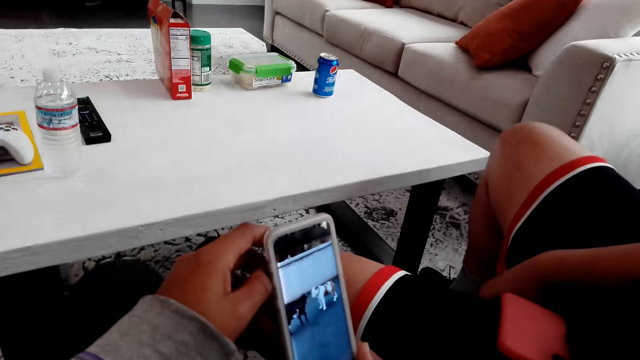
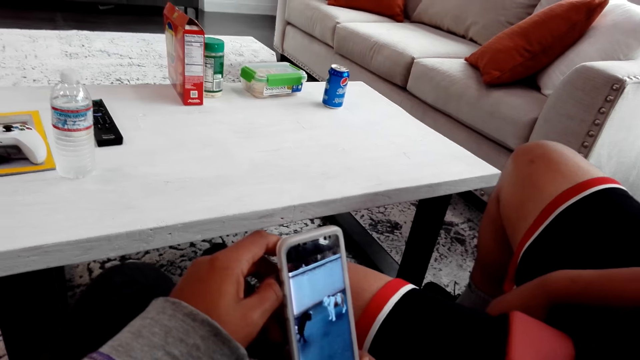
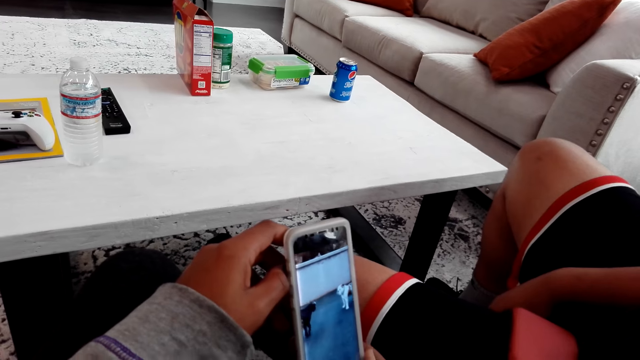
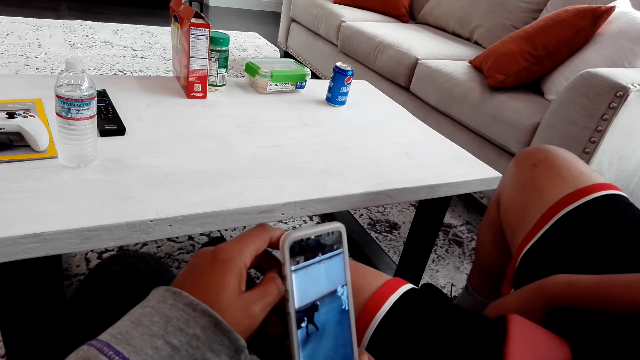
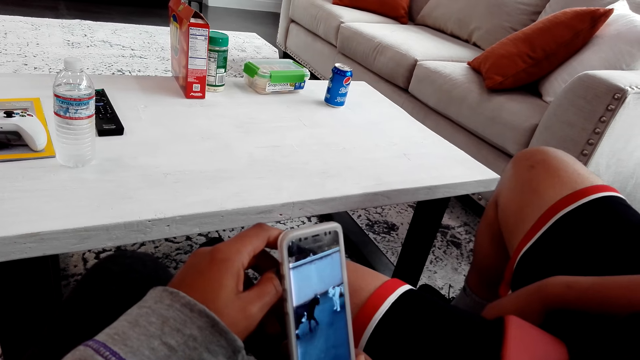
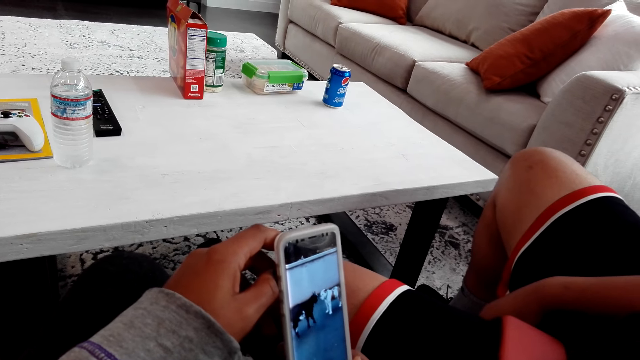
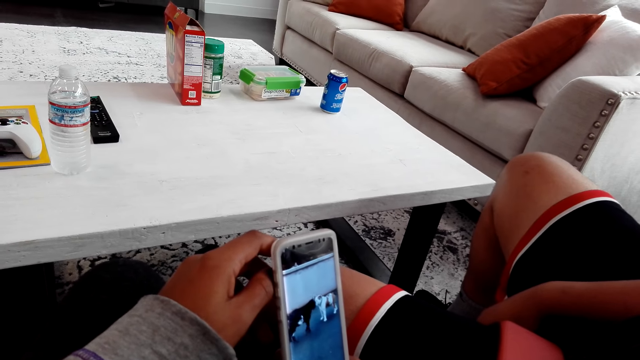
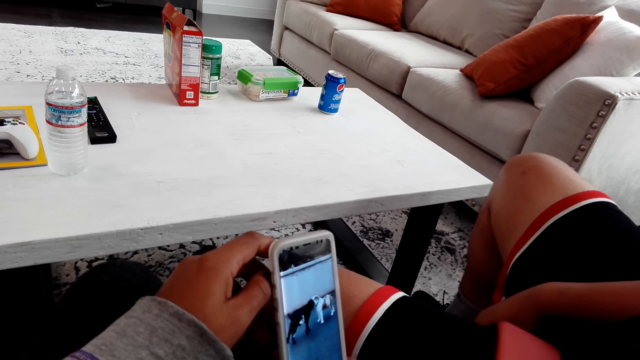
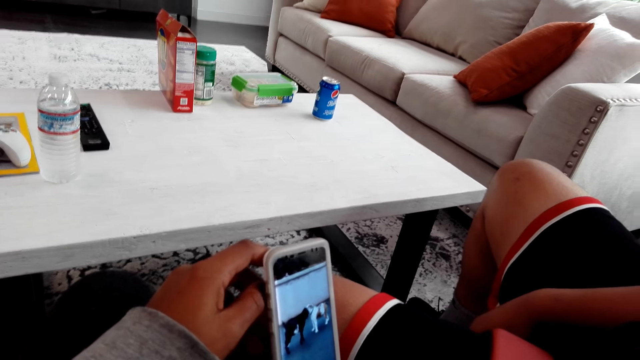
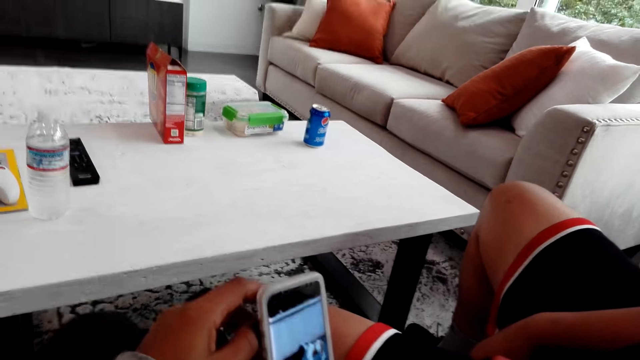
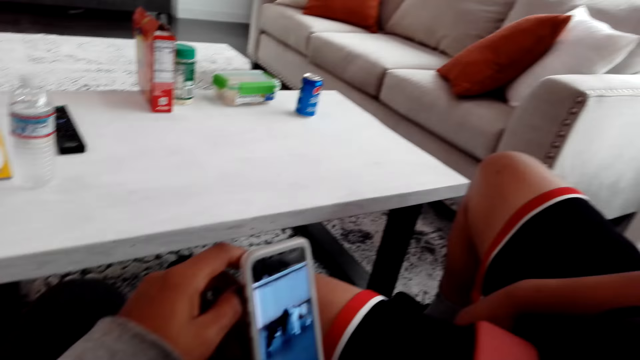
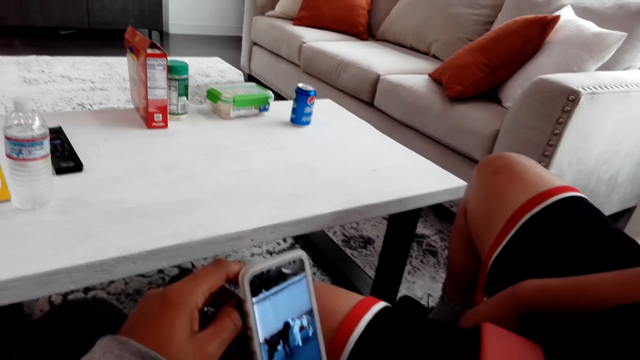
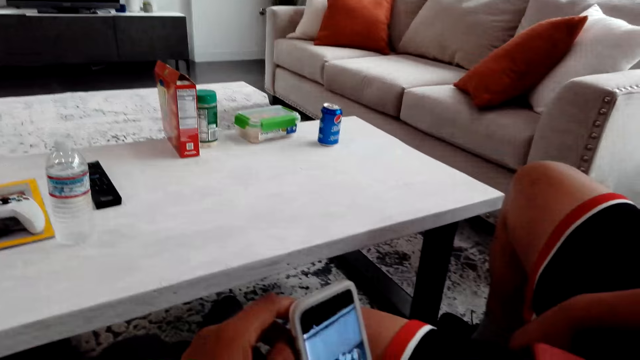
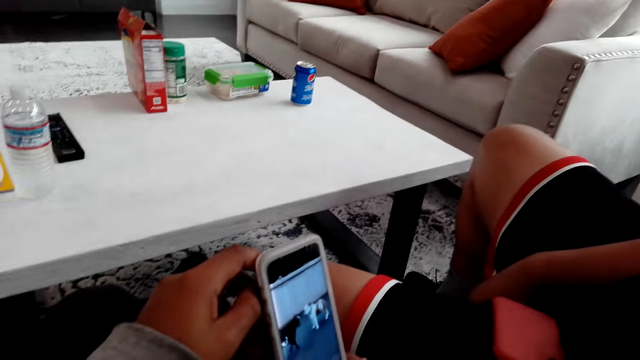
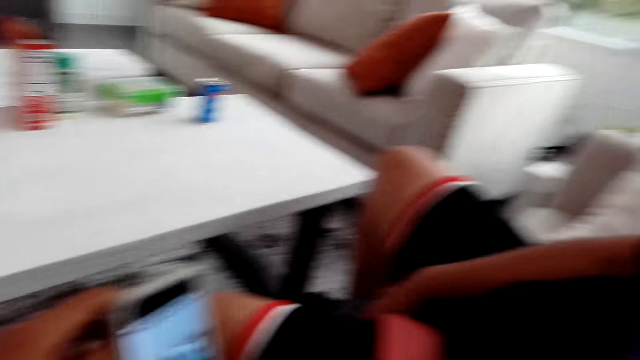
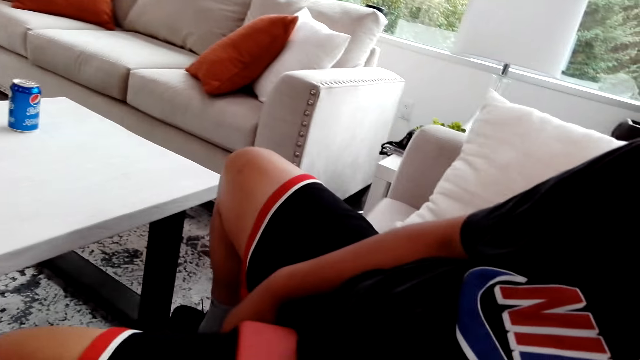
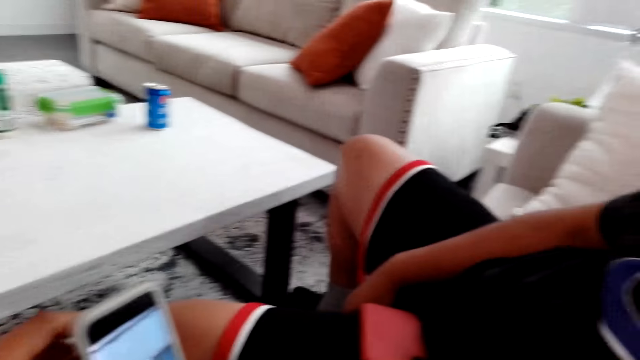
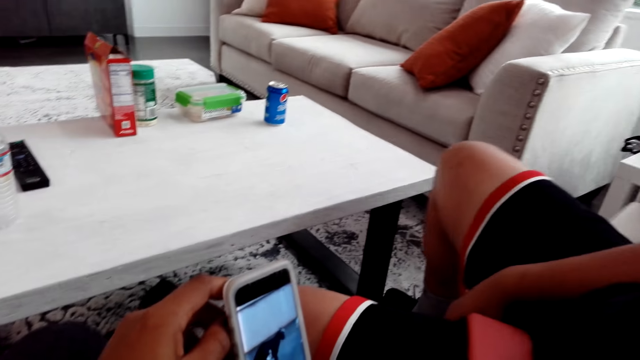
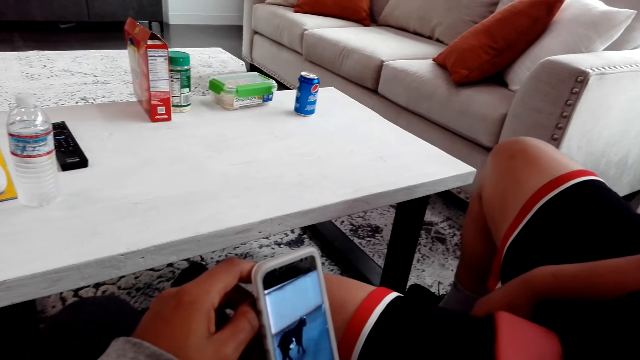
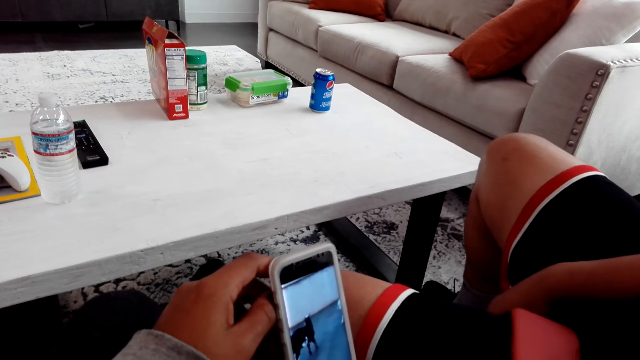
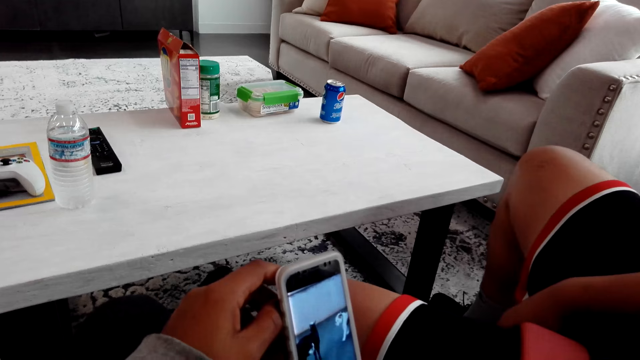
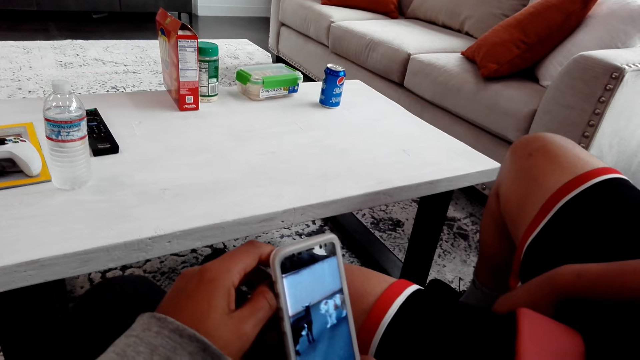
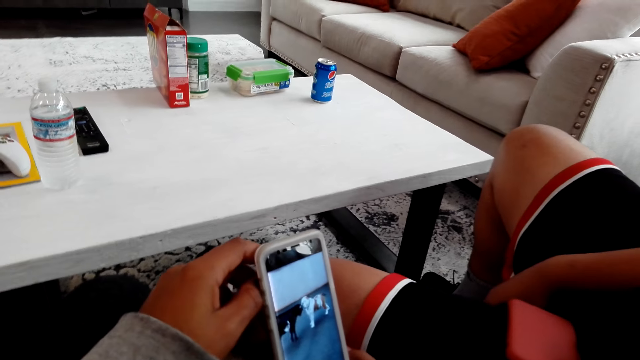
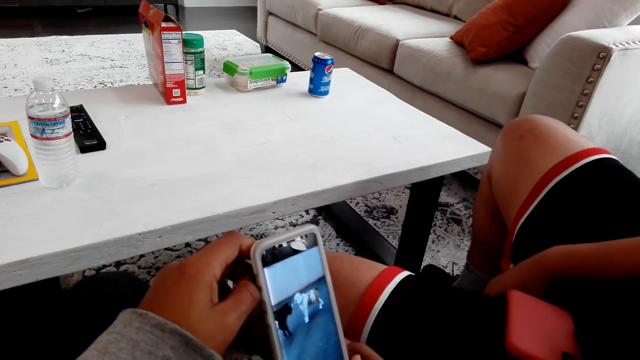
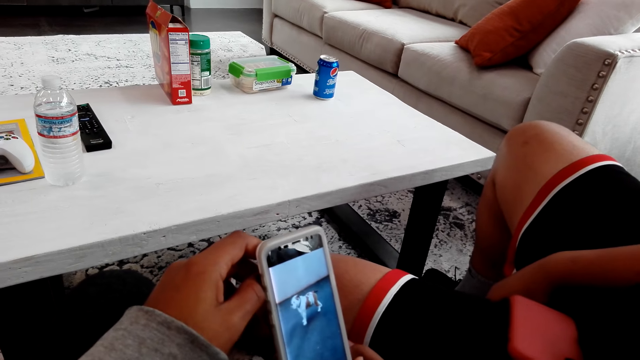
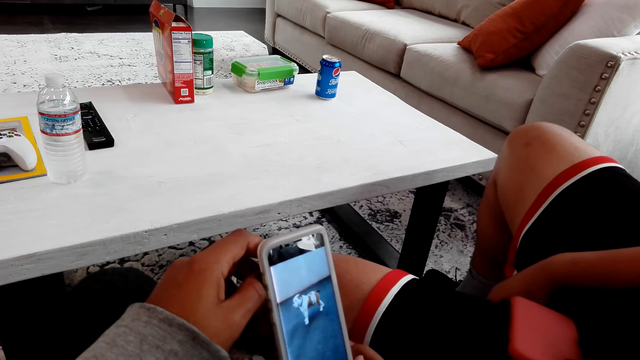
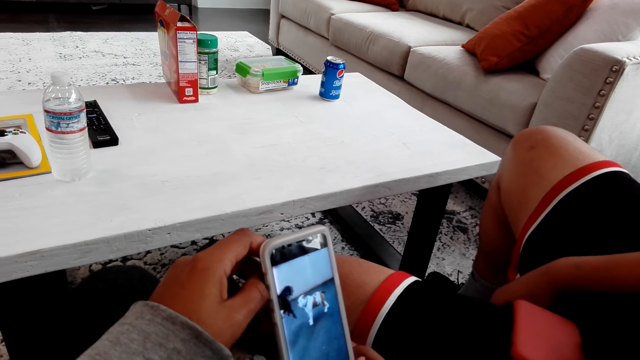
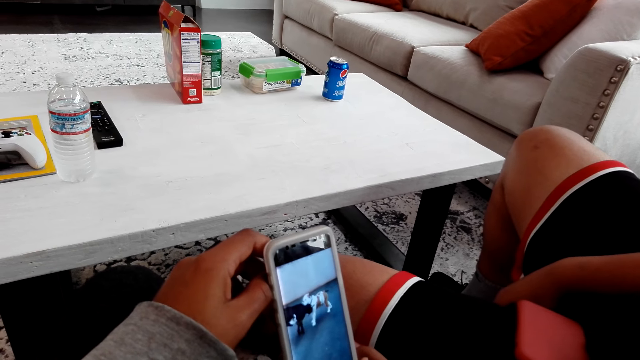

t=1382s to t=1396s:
A man talks to the camera wearer. The camera wearer talks to the man. The man shakes his legs.

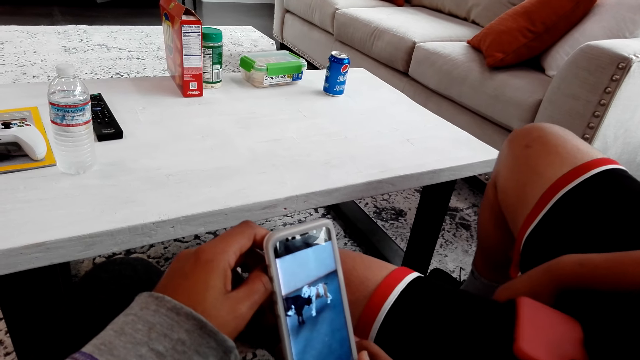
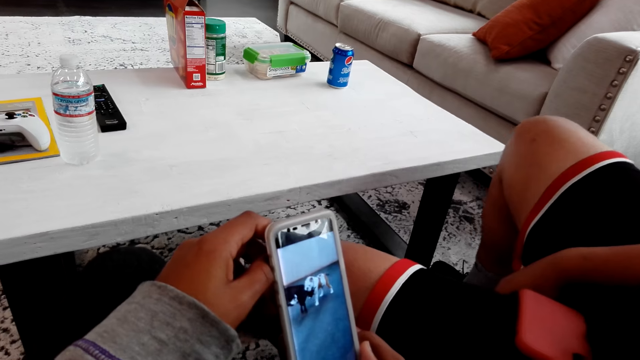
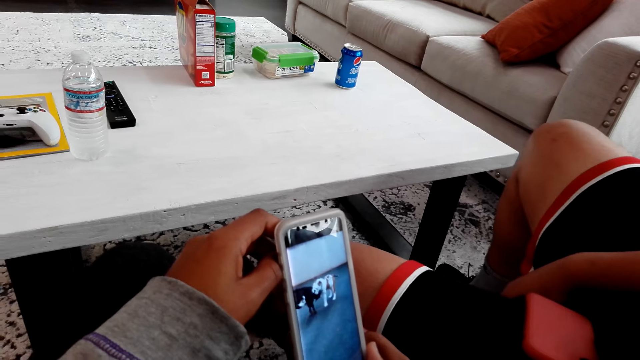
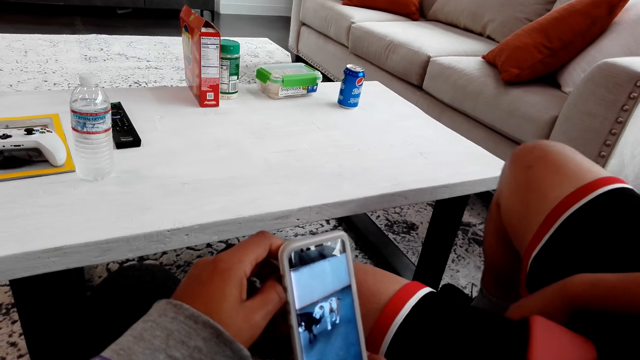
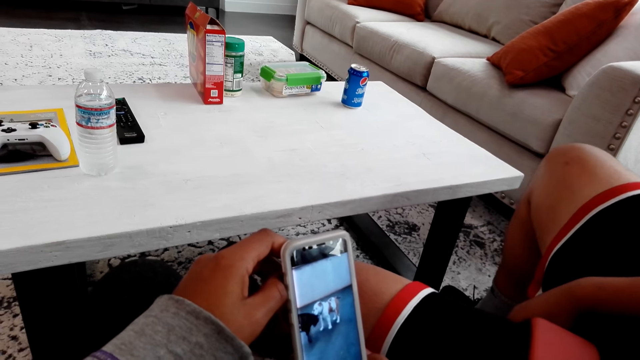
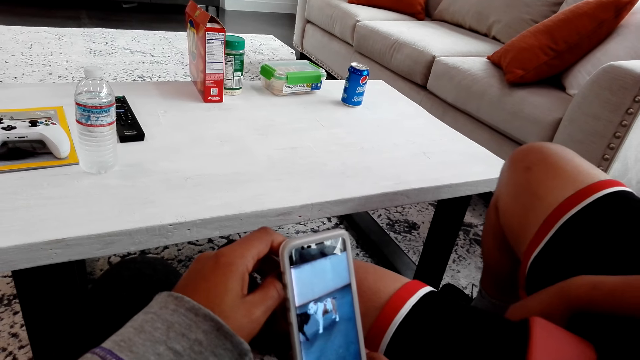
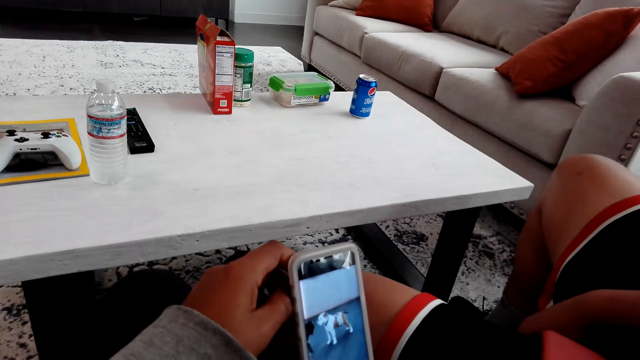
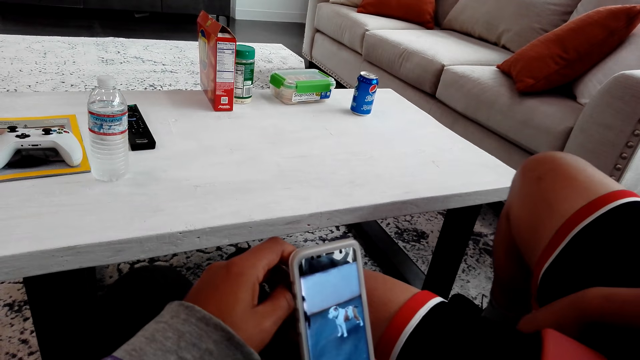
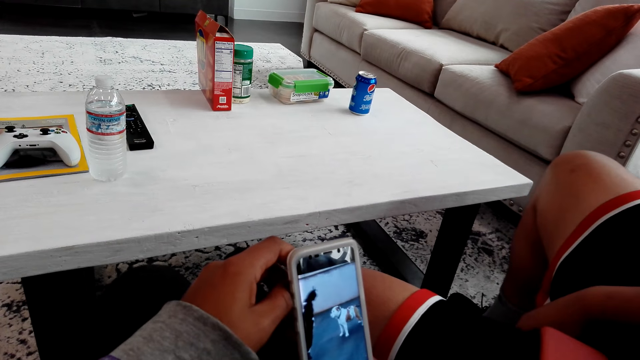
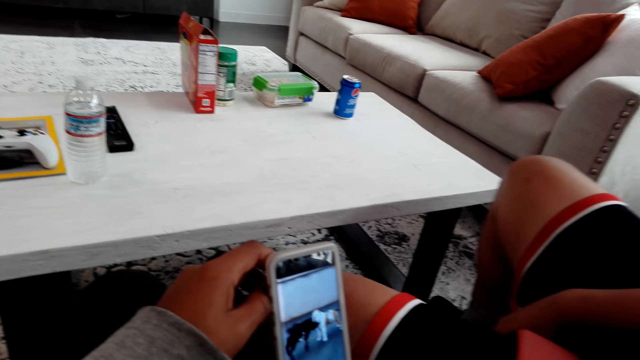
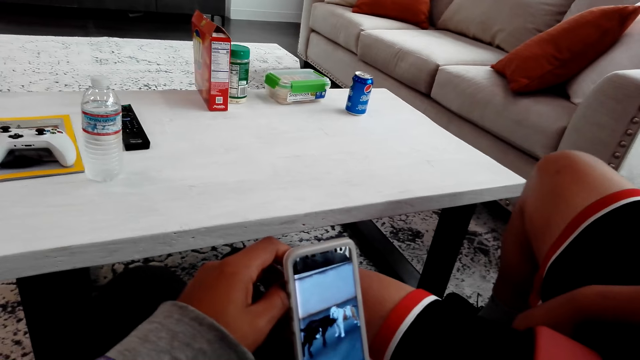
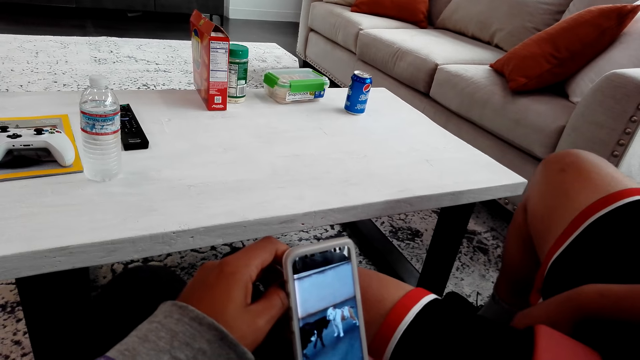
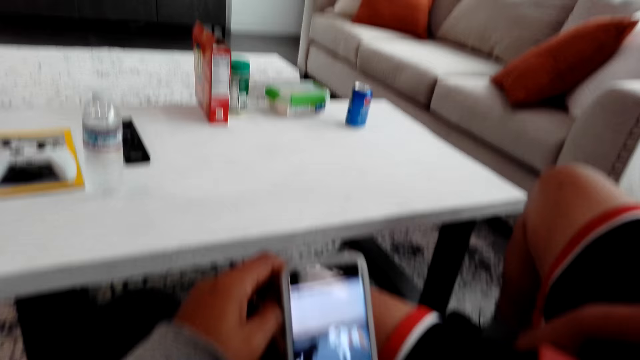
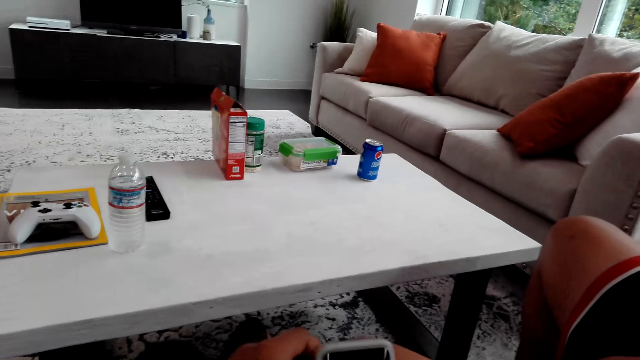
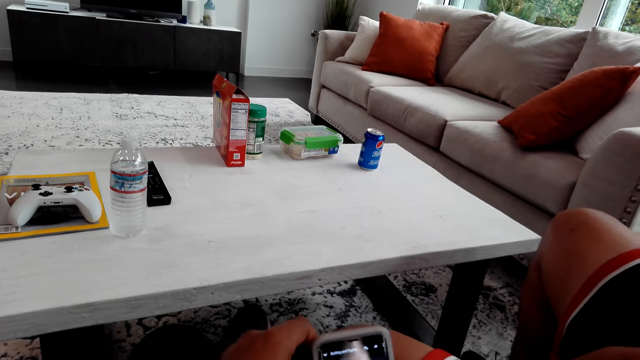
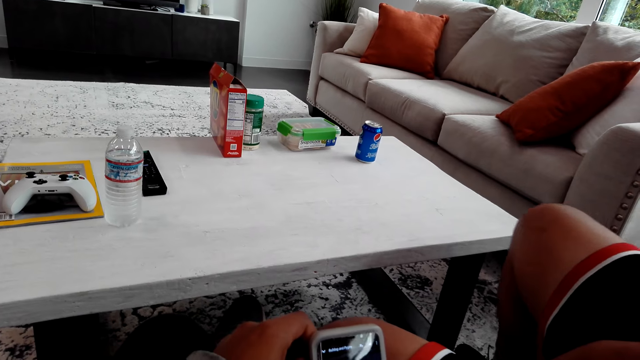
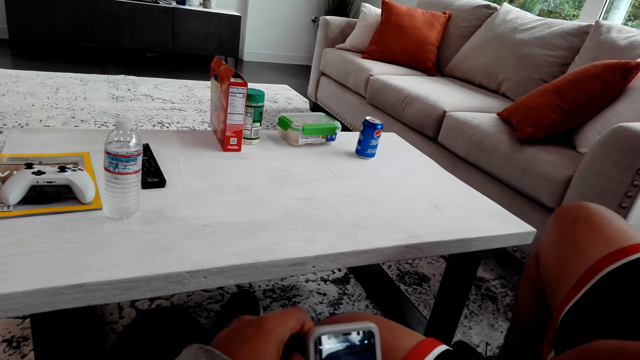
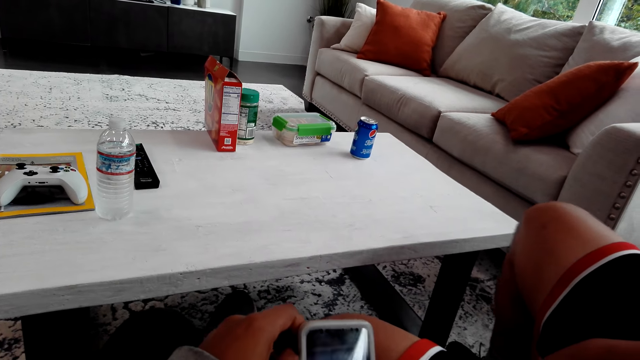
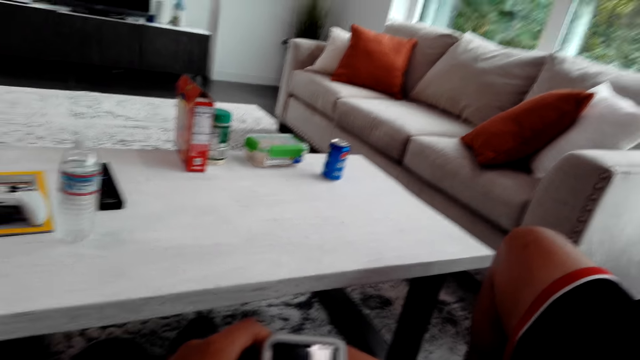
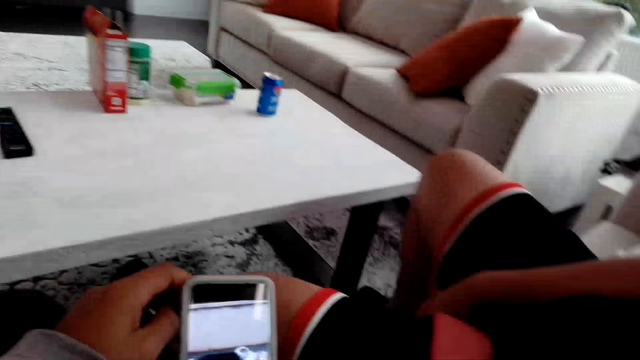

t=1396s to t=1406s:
A man talks with the camera wearer. The camera wearer operates the phone.
